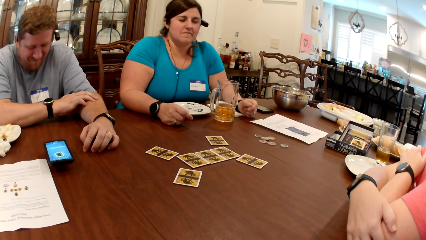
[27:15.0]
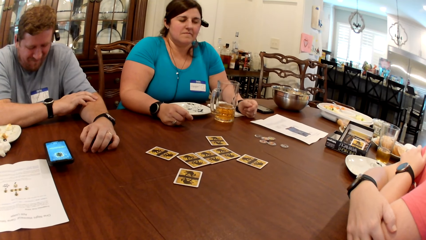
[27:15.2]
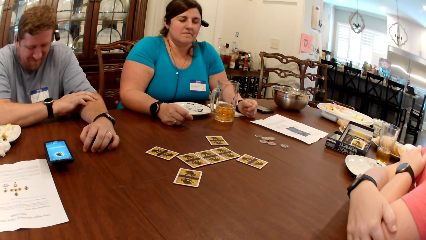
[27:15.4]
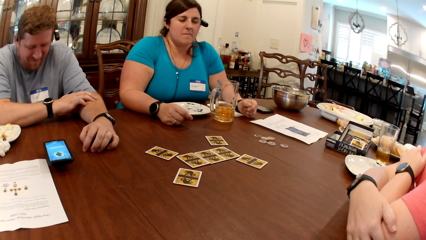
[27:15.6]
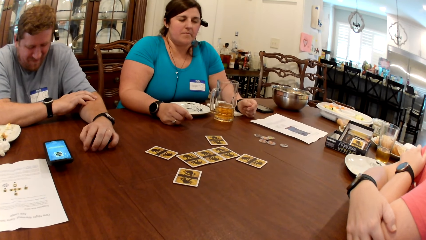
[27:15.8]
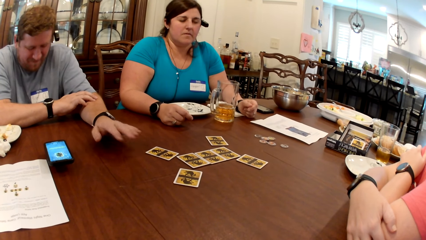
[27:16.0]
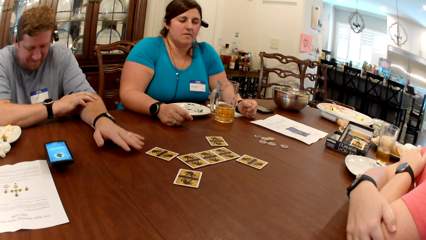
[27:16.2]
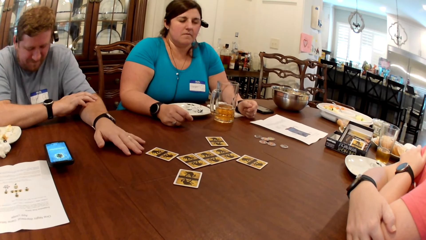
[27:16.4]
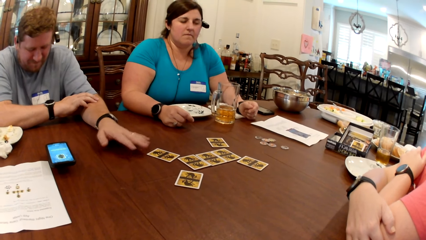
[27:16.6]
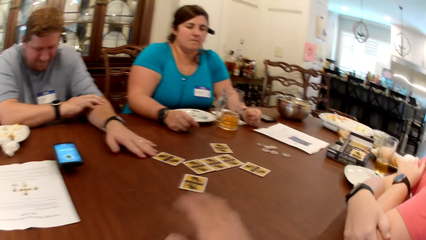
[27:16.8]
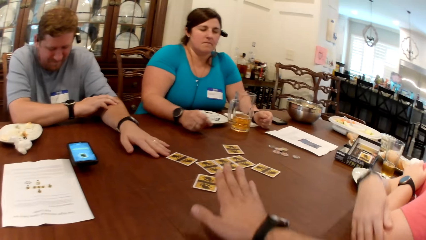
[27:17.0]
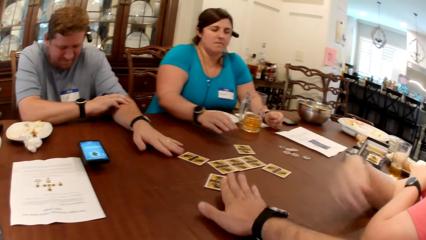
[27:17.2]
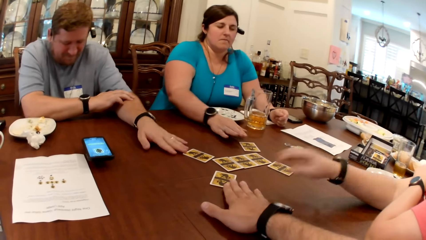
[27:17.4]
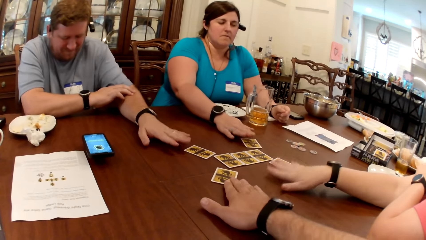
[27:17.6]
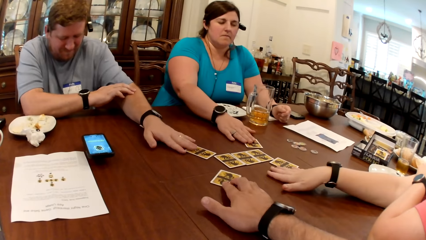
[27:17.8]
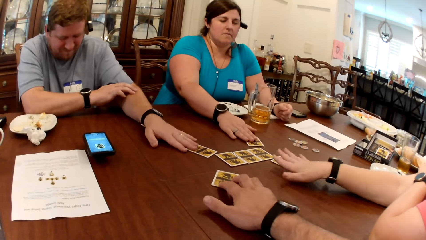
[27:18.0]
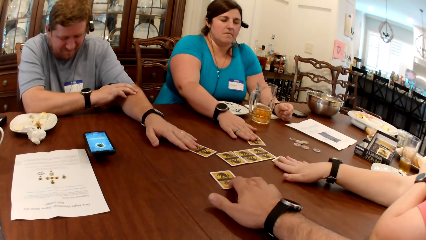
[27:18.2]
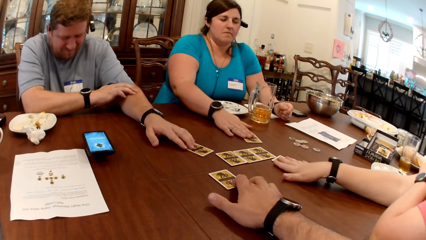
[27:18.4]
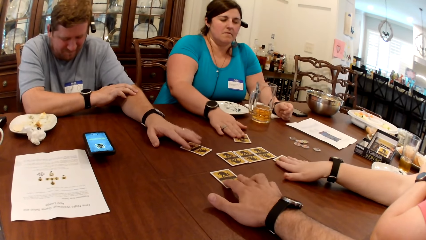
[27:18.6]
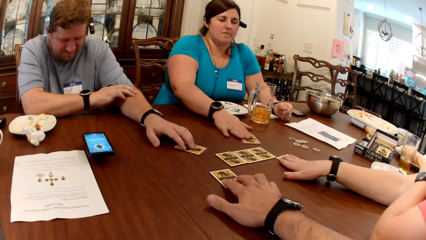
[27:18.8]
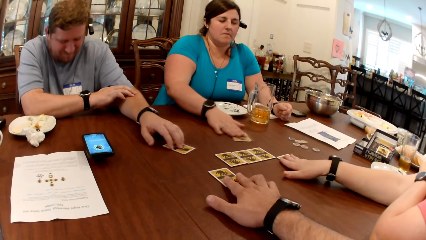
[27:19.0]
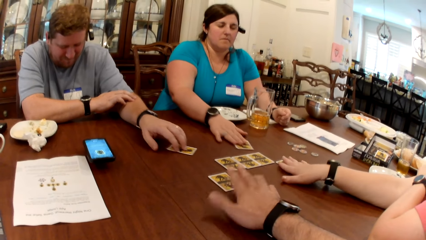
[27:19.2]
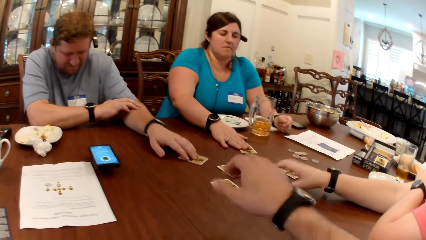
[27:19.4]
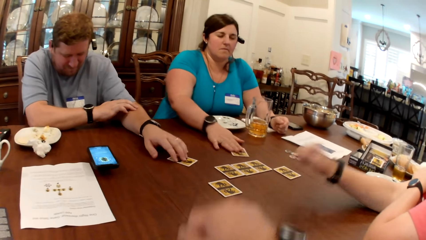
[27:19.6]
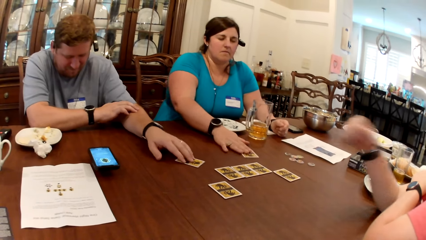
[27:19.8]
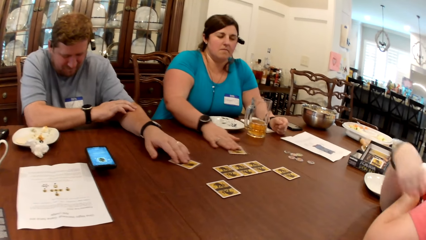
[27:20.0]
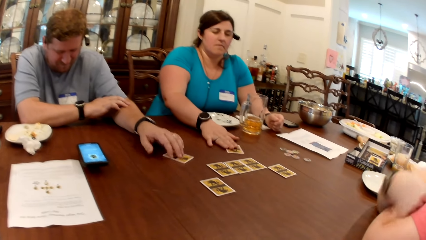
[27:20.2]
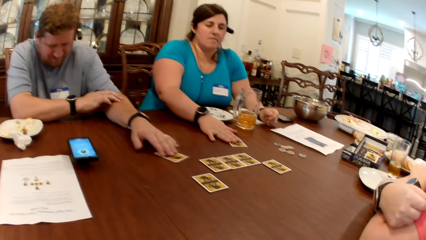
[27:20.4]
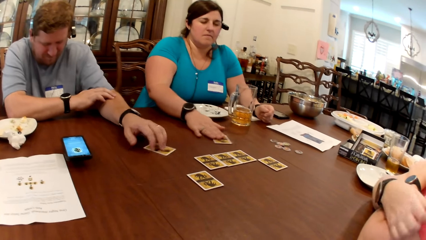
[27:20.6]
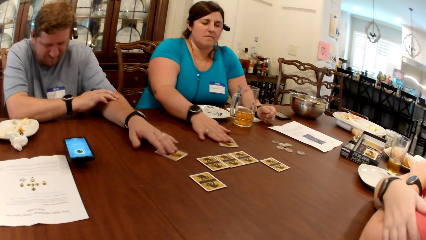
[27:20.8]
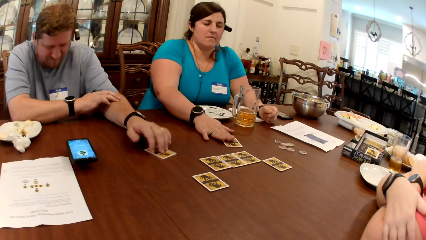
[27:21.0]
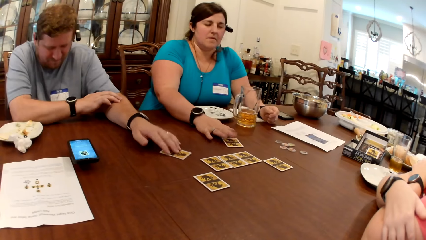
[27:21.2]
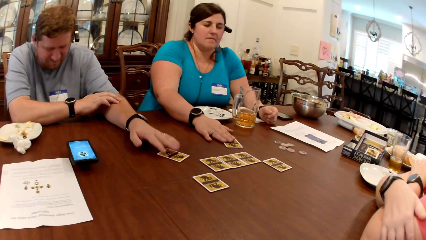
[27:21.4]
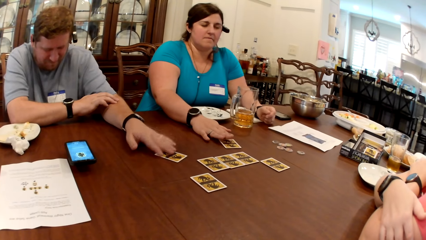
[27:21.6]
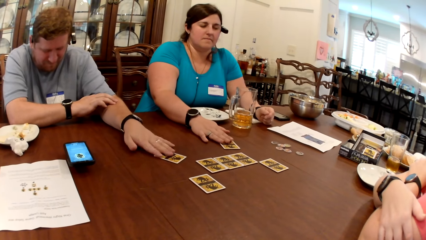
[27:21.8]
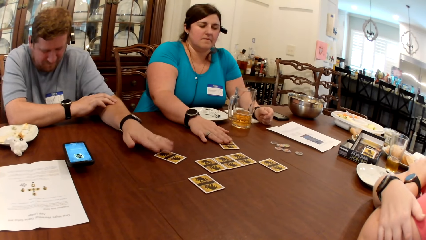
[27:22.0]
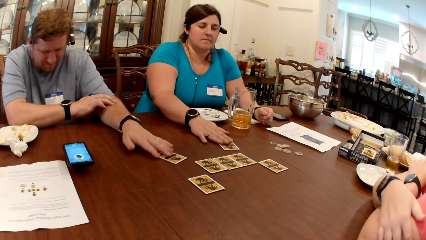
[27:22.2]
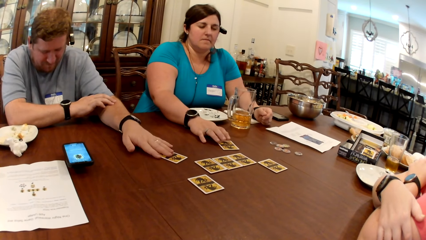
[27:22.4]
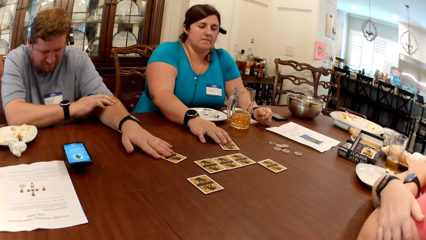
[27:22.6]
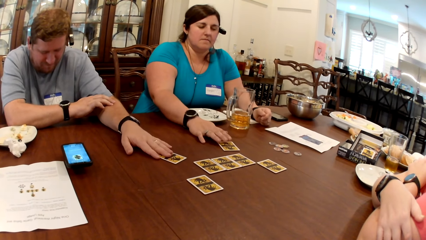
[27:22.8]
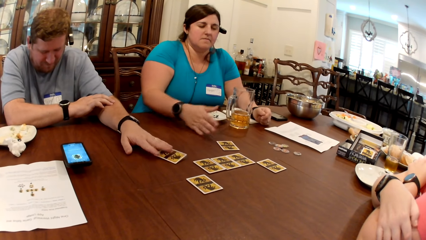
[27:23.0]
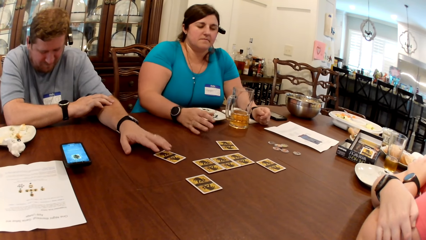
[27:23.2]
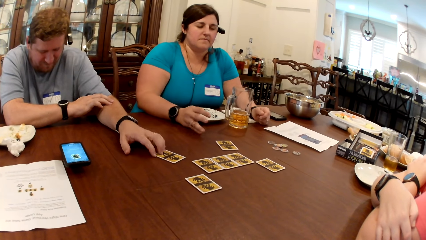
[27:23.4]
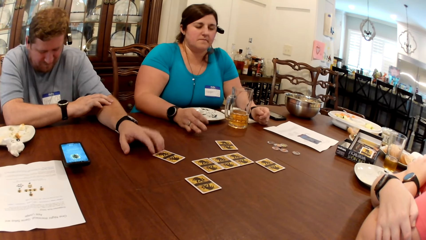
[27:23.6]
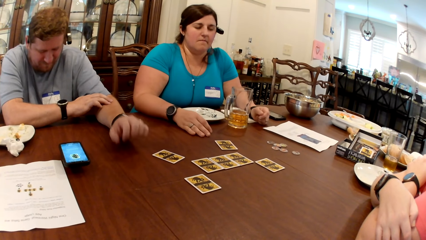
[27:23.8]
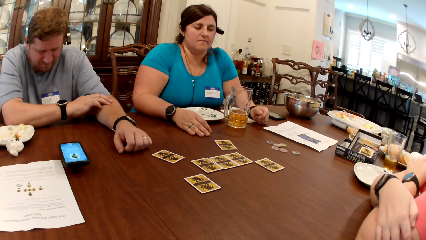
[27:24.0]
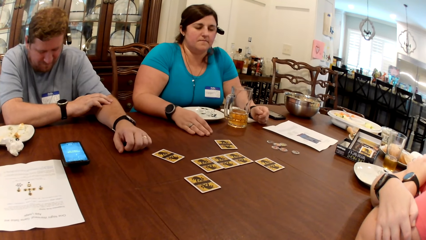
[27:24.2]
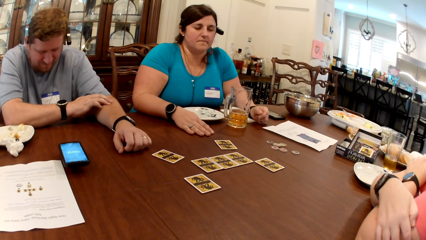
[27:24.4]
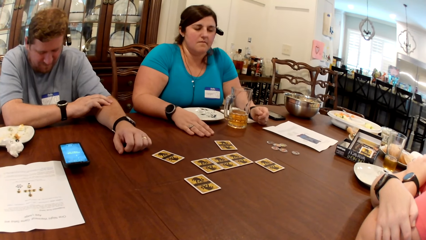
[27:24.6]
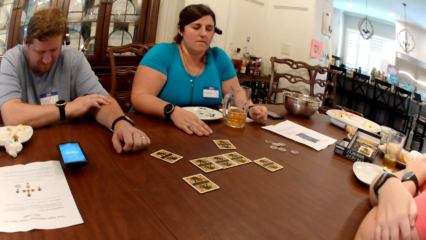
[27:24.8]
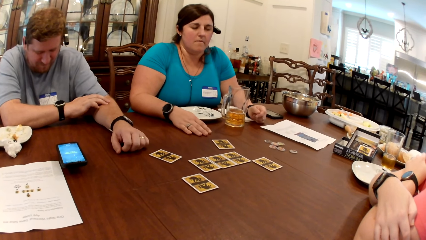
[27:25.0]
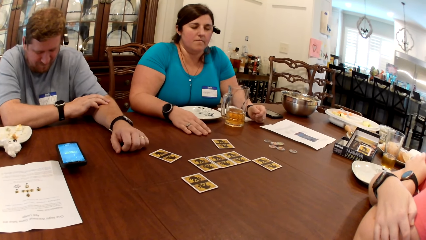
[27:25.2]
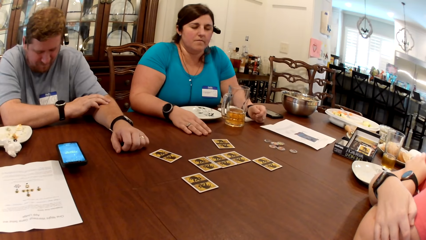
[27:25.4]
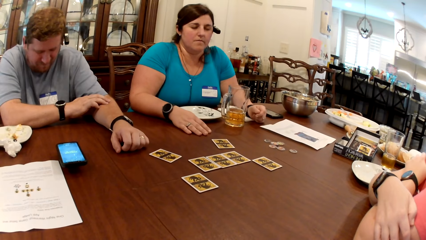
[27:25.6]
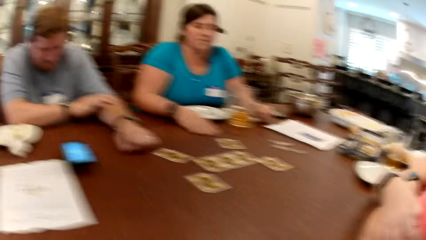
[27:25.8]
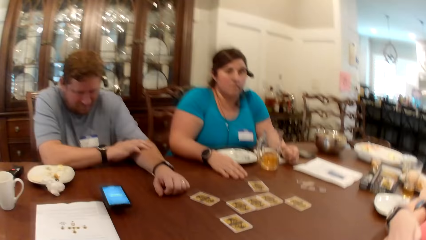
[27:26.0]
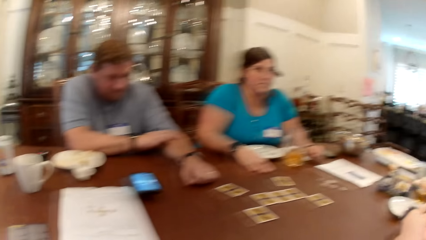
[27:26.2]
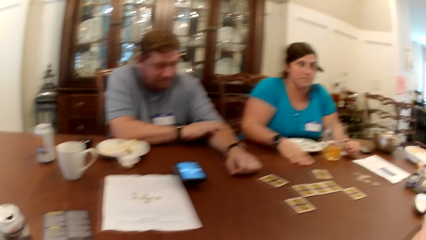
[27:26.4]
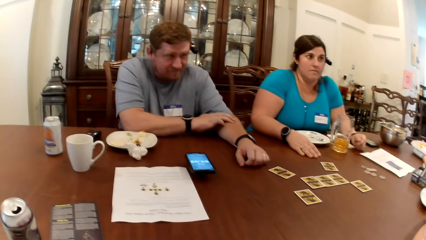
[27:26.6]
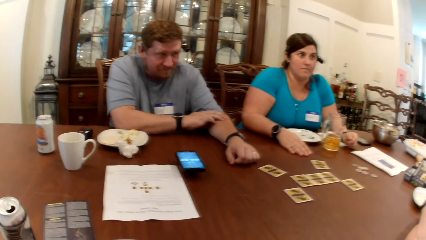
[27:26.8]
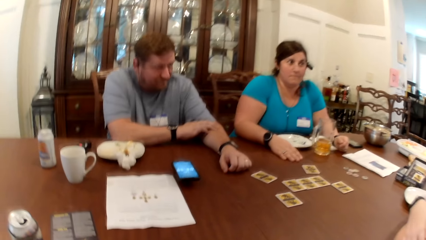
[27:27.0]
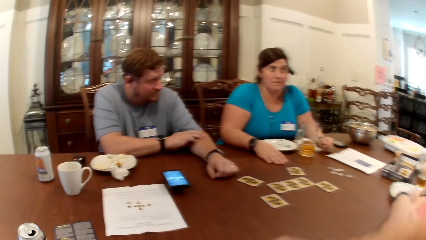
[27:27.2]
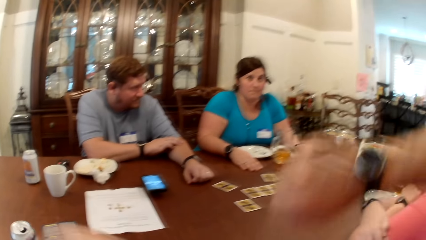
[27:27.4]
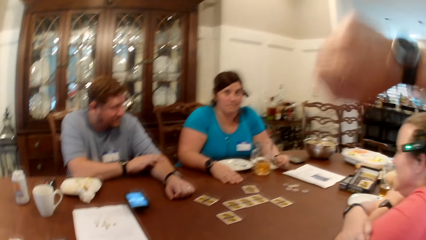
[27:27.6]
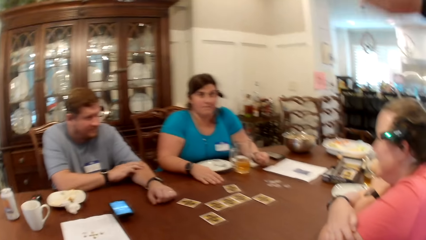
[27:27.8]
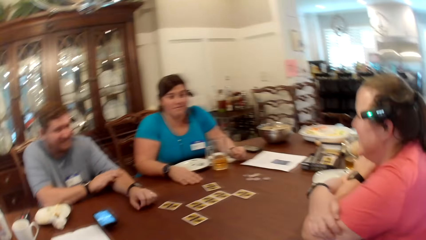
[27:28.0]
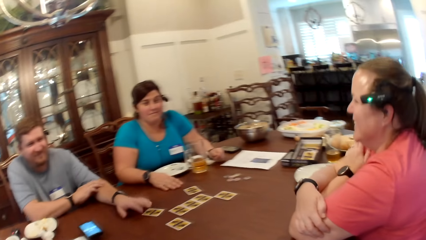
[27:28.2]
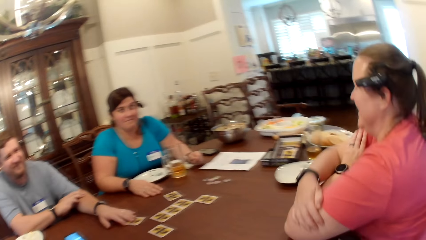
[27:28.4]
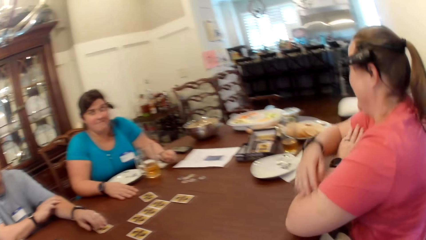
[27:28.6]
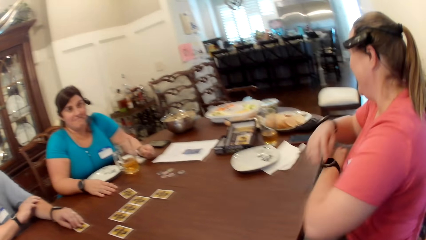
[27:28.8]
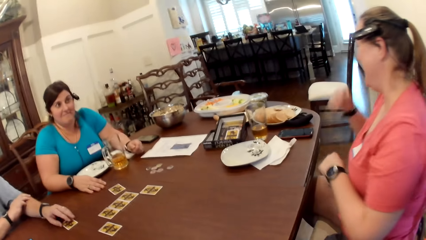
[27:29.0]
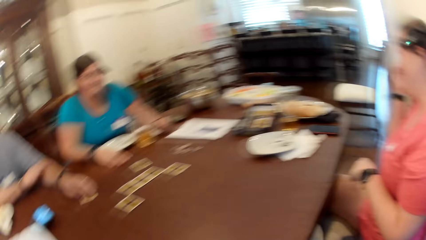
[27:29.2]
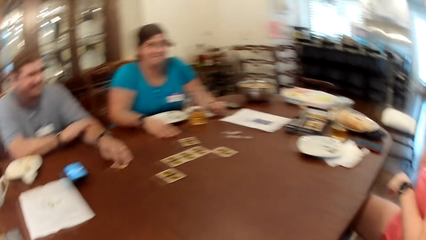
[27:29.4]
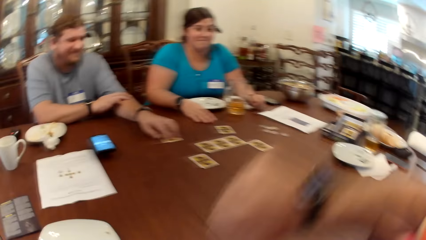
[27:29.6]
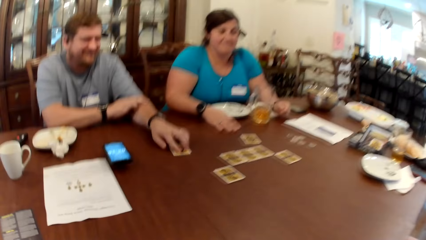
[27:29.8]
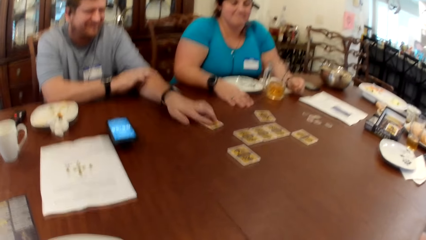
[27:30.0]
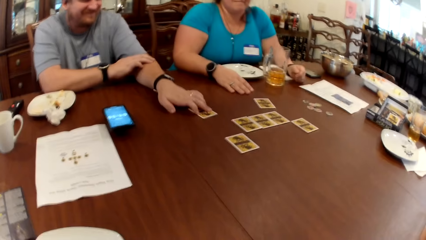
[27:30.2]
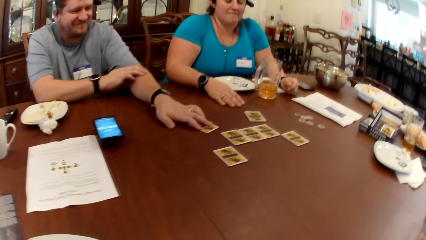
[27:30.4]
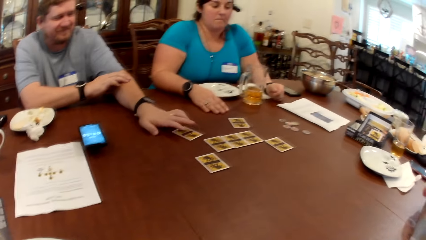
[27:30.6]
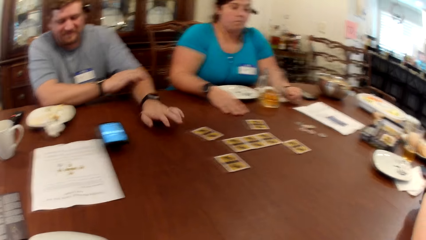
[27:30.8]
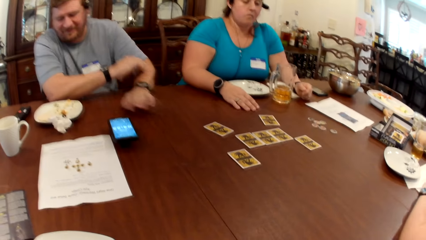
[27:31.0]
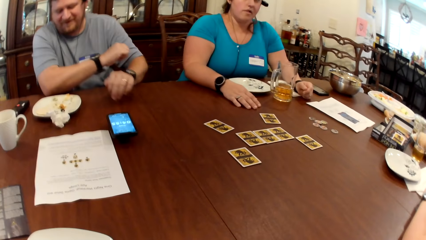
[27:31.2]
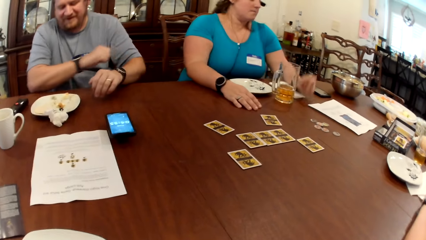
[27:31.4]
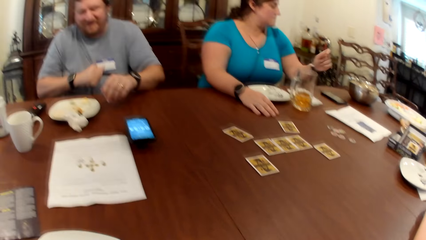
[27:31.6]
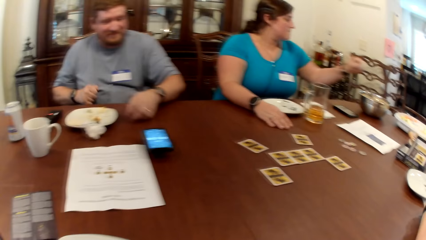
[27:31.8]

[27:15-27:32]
The camera wearer touches a card on the table with his right hand. A woman touches a card on the table with her right hand. A man touches a card on the table with his left hand. Another woman touches a card on the table with her right hand. The first woman shakes the card on the table with her right hand. The camera wearer moves a card on the table. The man shakes the card on the table with his left hand. The first woman touches the table with her right hand. The man touches the table with his left hand. The camera wearer stretches and murmurs. The man shakes the card on the table with his left hand.
